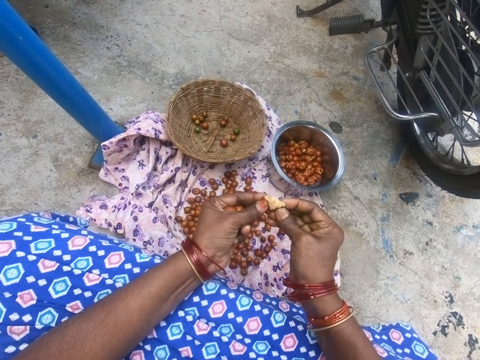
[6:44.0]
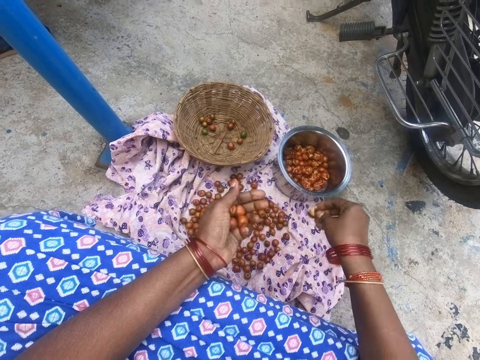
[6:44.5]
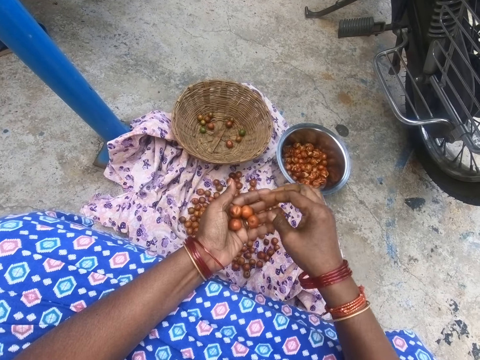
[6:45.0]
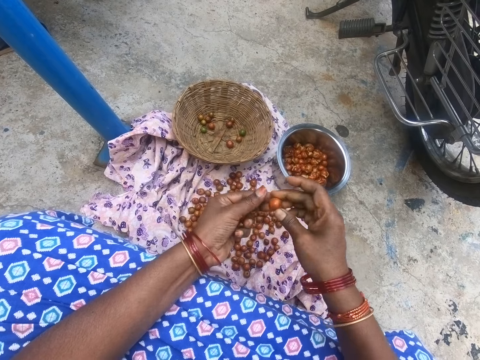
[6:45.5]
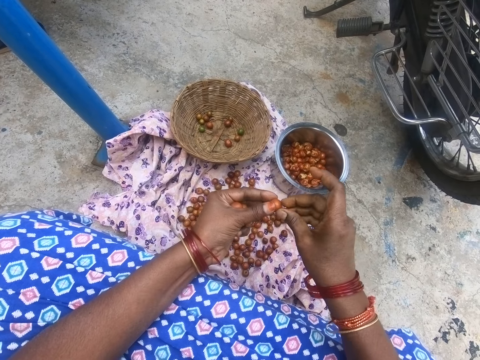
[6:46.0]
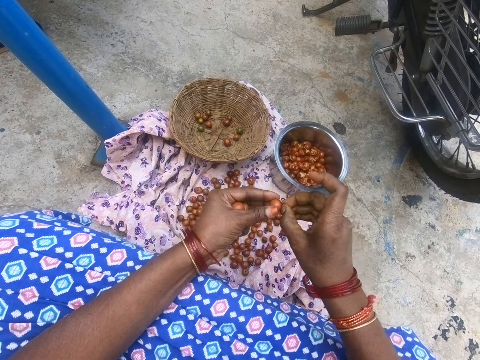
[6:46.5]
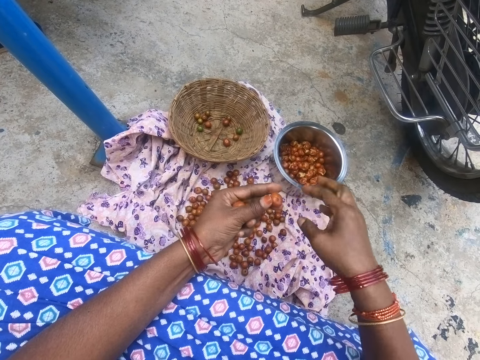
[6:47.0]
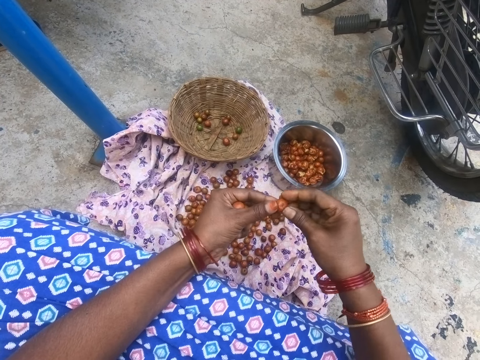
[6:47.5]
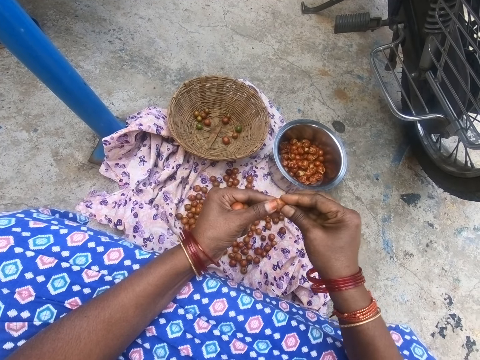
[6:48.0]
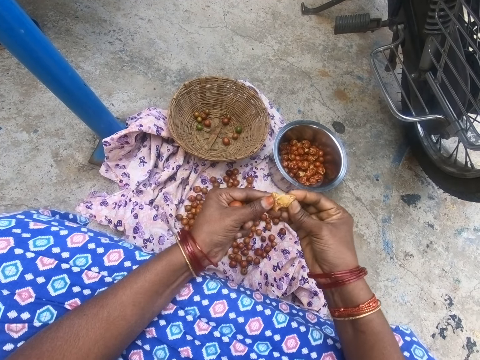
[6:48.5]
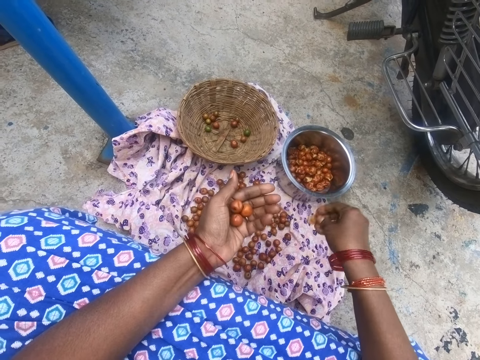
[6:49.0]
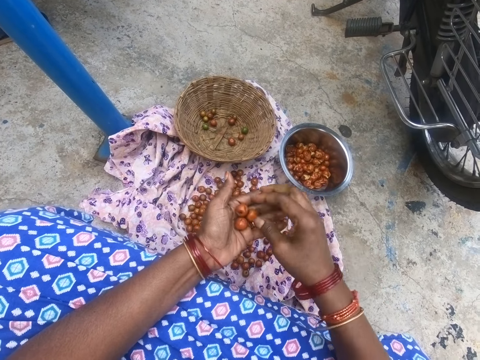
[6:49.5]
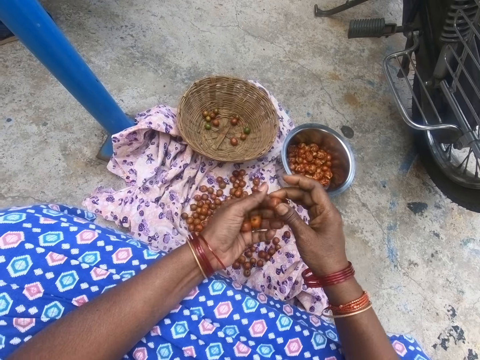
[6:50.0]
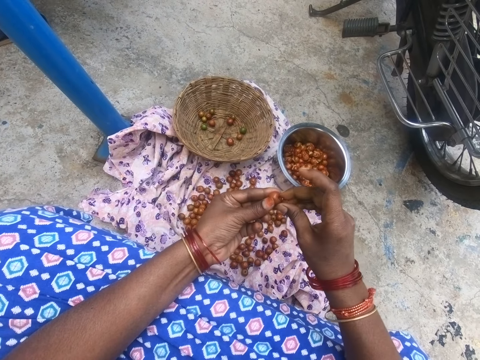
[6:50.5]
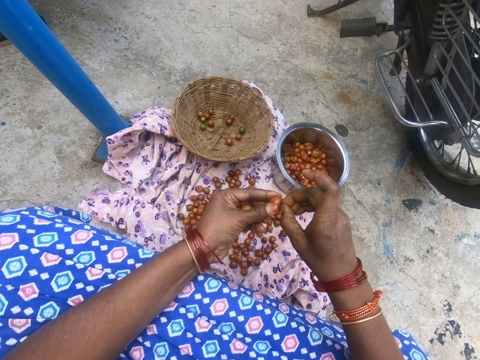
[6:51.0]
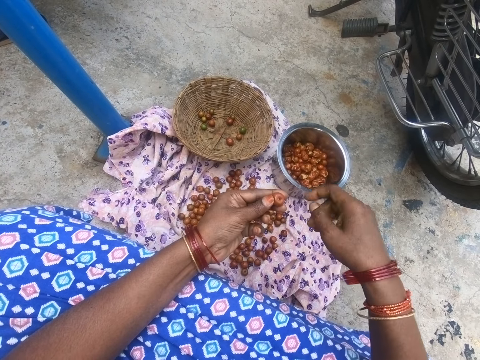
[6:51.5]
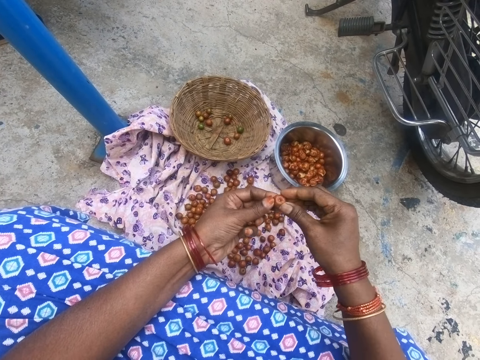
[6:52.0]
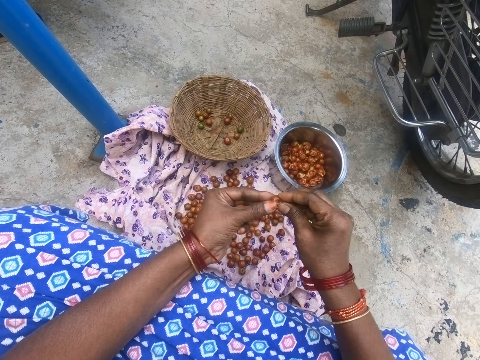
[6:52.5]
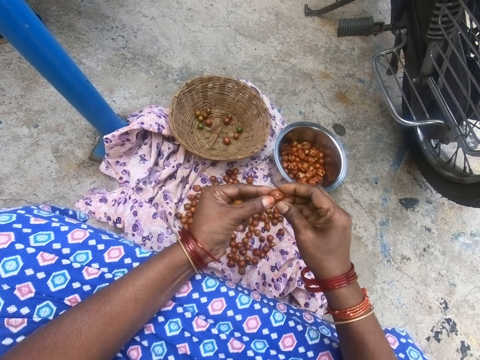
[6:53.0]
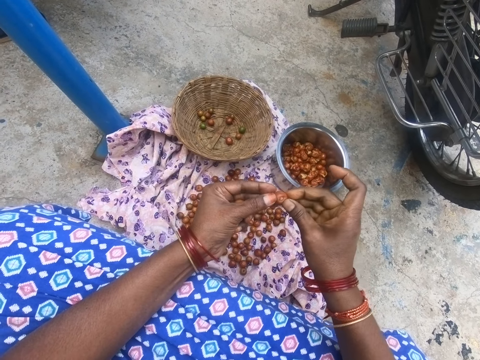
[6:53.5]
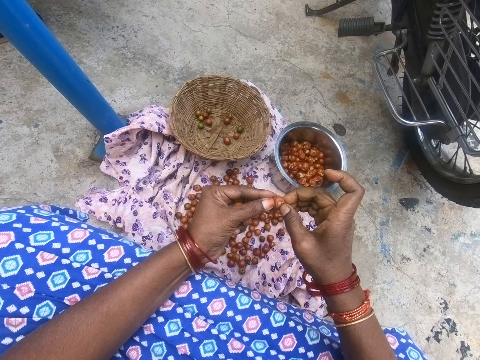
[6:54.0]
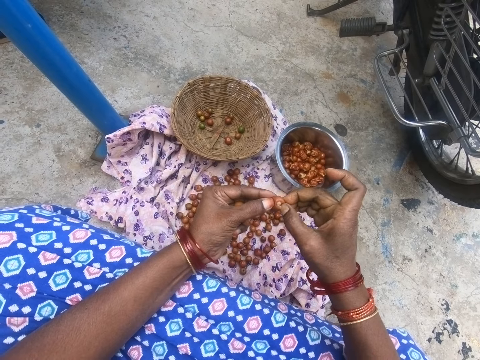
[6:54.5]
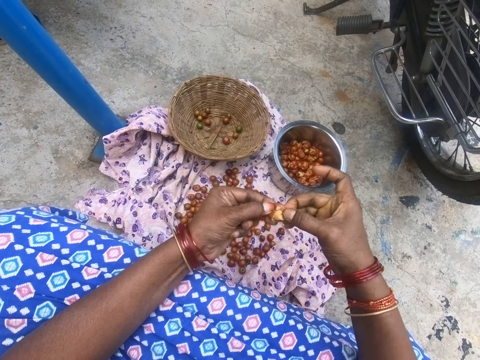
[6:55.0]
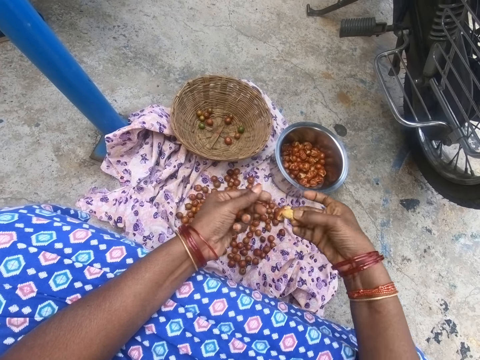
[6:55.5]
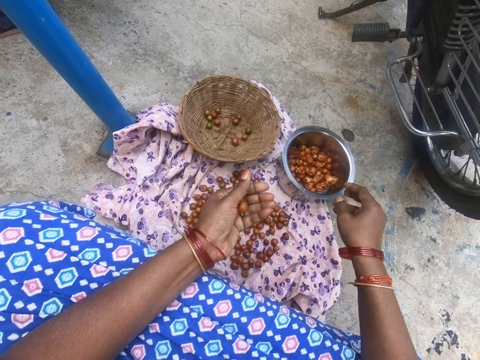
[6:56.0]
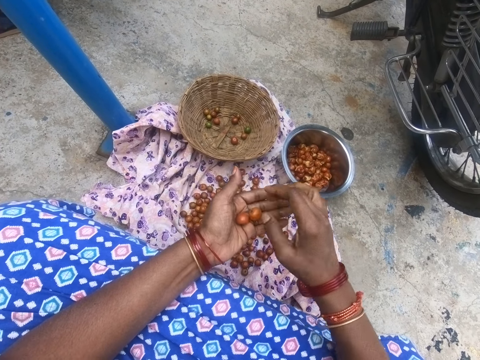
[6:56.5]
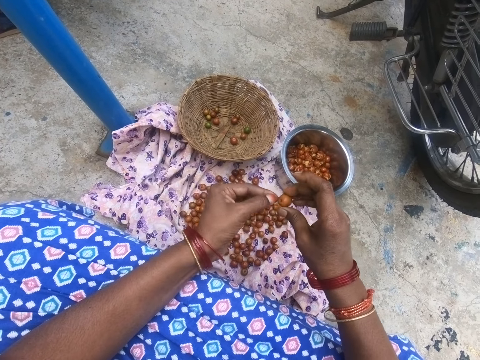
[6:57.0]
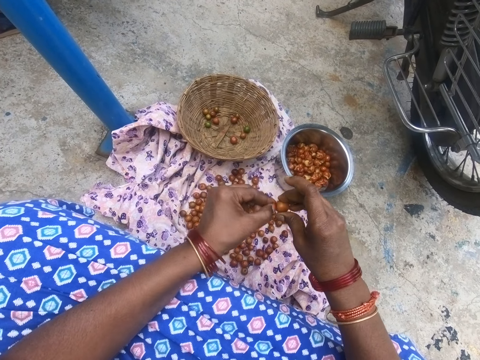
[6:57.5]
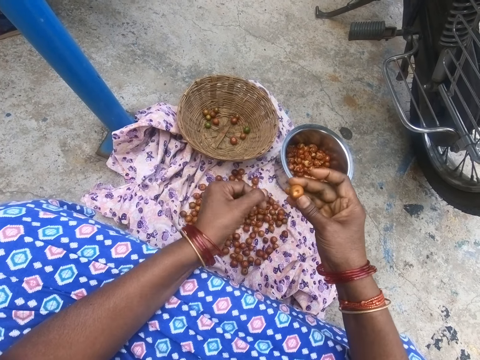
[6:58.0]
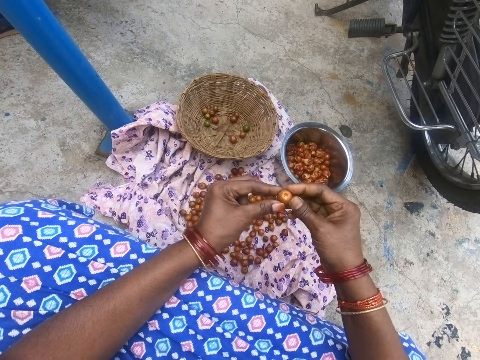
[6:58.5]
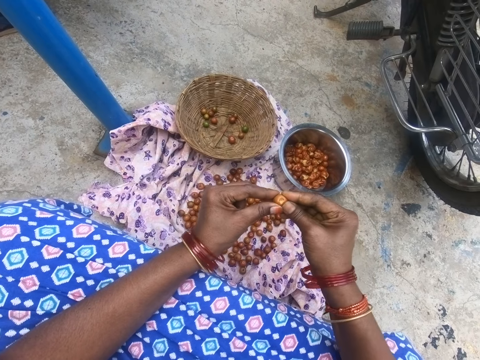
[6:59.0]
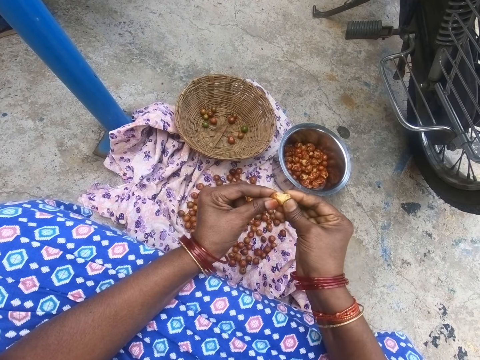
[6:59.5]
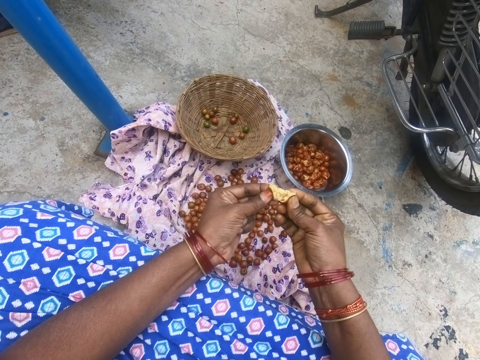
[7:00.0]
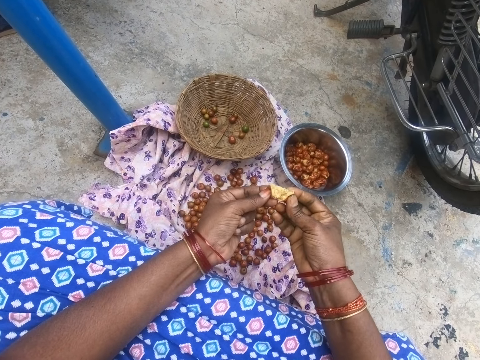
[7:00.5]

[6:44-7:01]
The camera wearer squeezes the fruit. They drop the fruit into the pot. They take the fruit. They remove the fruit tip. They squeeze the fruit. They peel the fruit. They drop the fruit into the pot. They pick fruit from the right hand. They remove the fruit tip. They squeeze the fruit. They drop the fruit into the pot. They pick fruit from the right hand. They peel the fruit. They remove the fruit tip. They squeeze the fruit.

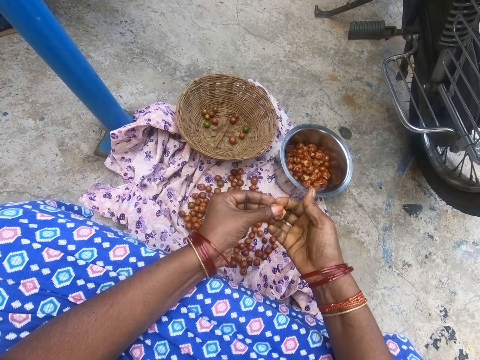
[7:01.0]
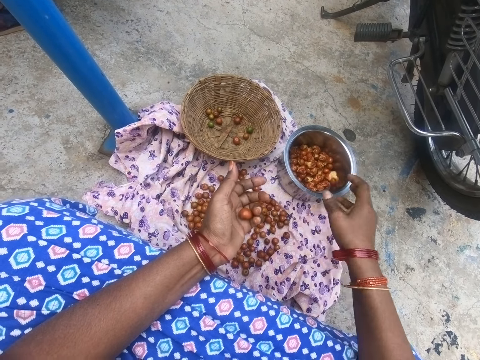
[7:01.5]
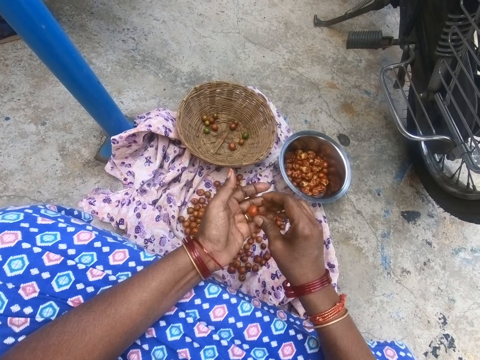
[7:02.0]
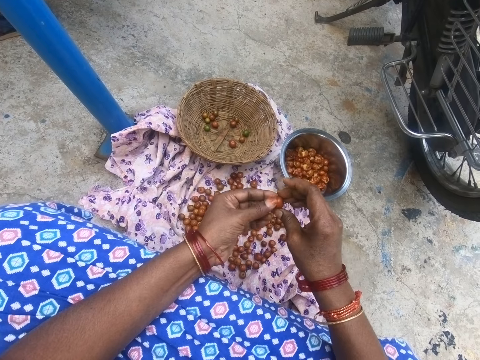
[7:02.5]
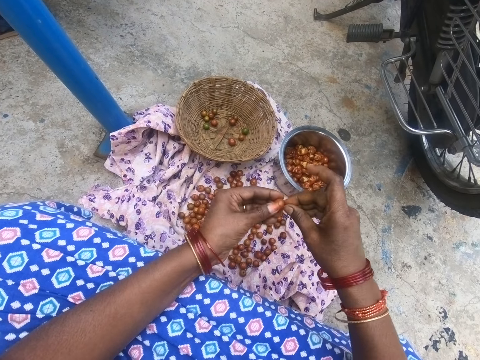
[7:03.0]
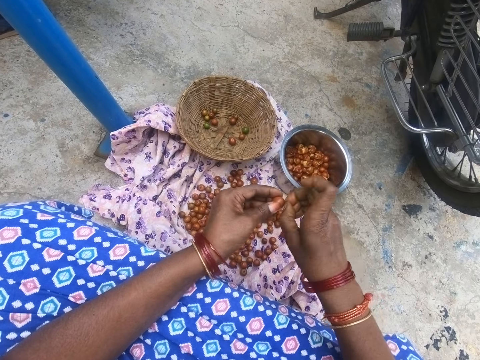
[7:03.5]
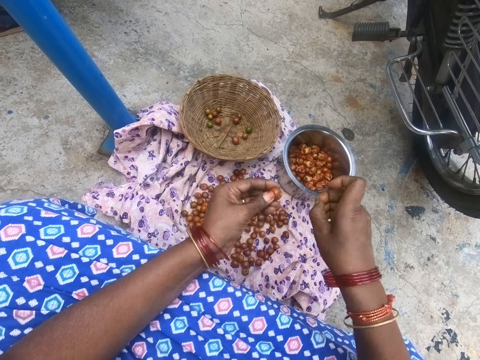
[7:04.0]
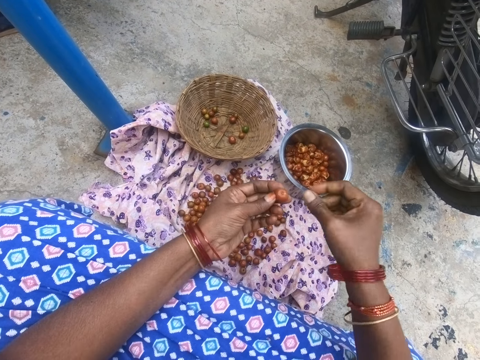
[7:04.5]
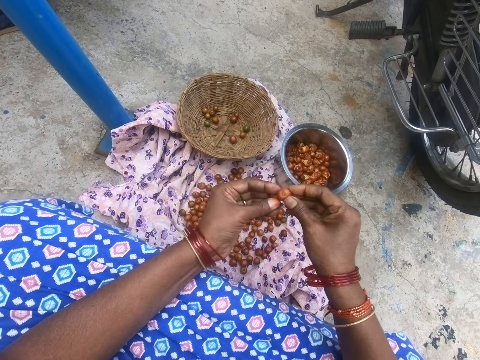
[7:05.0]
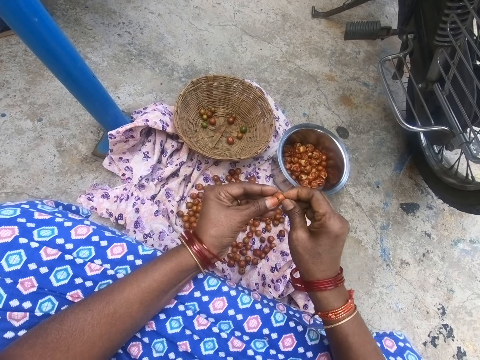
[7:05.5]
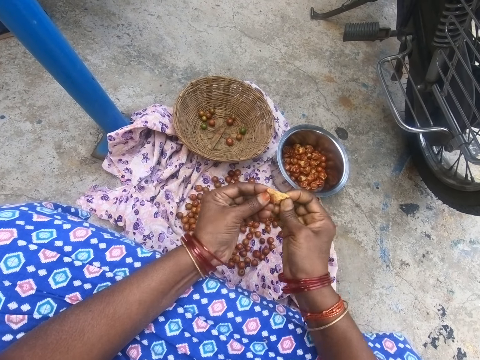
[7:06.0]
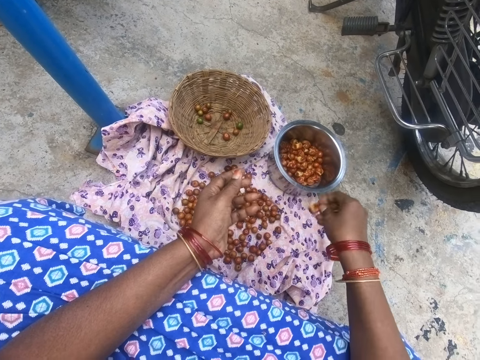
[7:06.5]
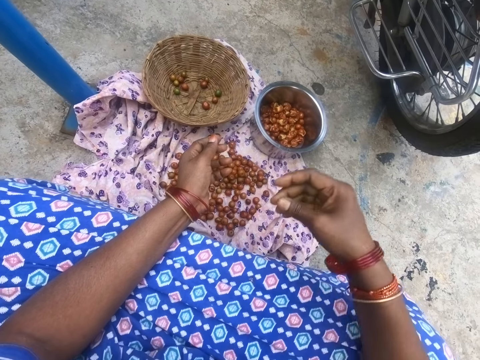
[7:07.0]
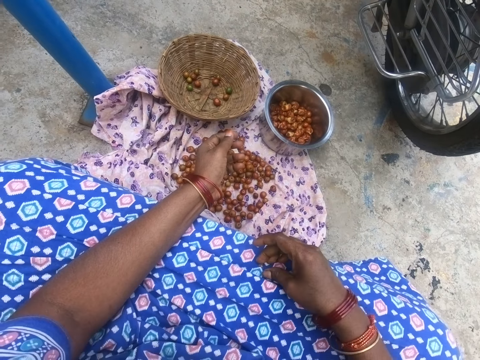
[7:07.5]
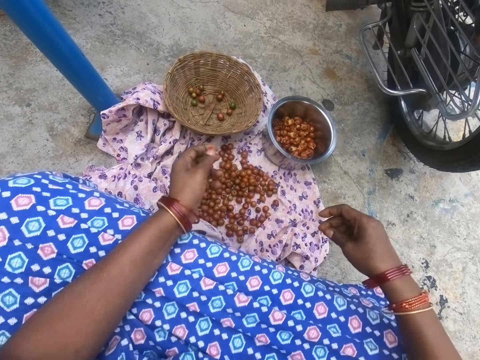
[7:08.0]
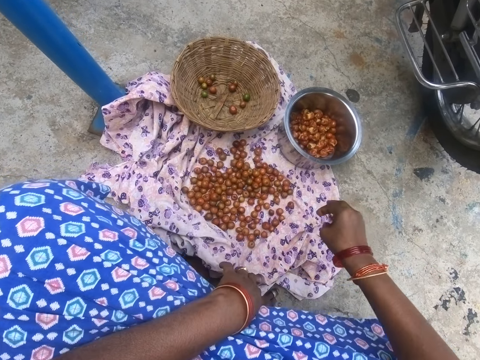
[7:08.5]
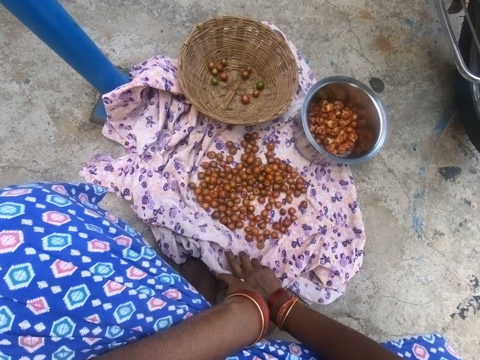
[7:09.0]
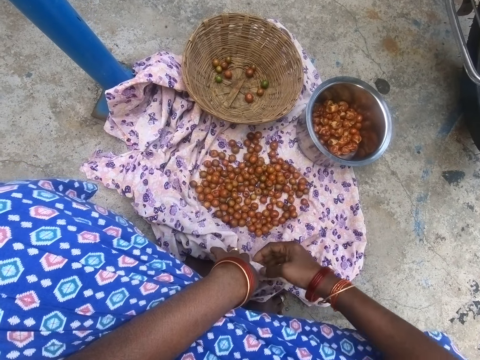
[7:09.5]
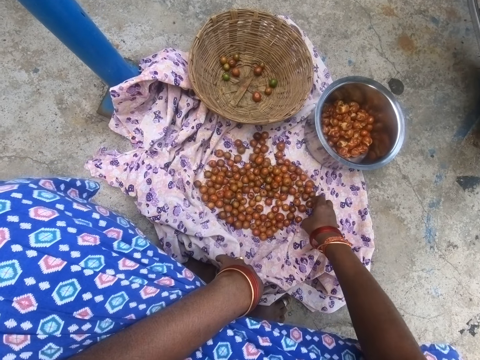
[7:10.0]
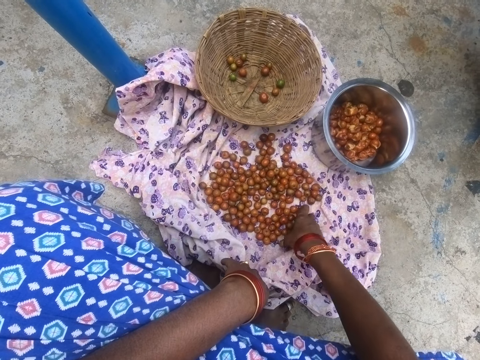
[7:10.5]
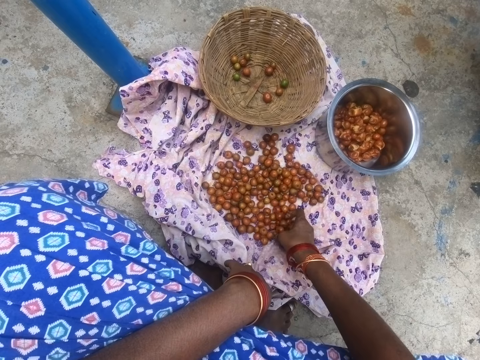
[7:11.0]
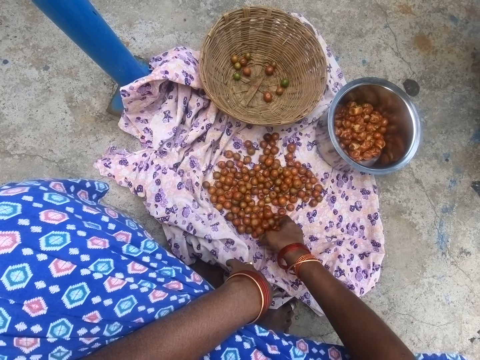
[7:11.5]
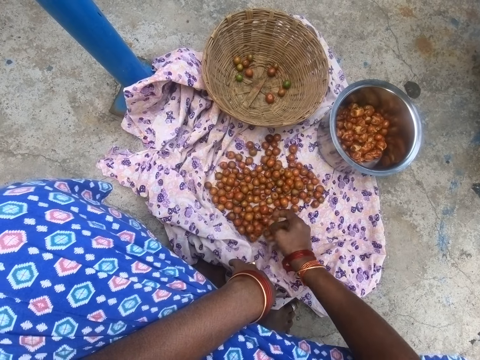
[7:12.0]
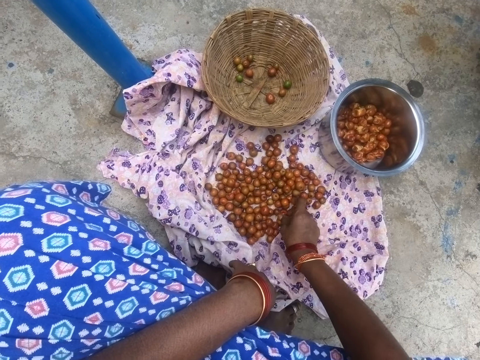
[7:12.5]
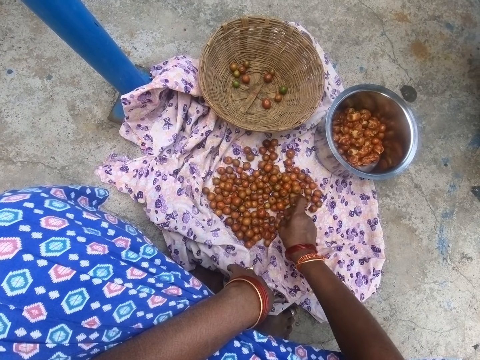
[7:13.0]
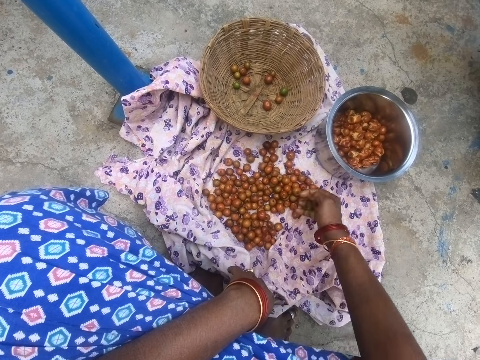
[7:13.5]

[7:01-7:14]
The camera wearer drops the fruit into the pot. They take the fruit. They remove the fruit tip. They squeeze the fruit. They drop the fruit into the pot. They pick the fruit peel and drop the fruit peel. They assemble the fruits. They hold a cloth. They pick fruits from the cloth.
